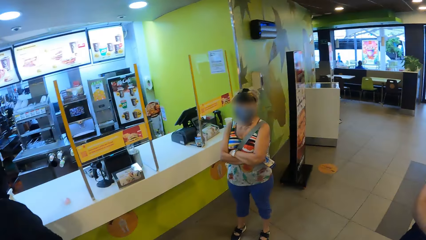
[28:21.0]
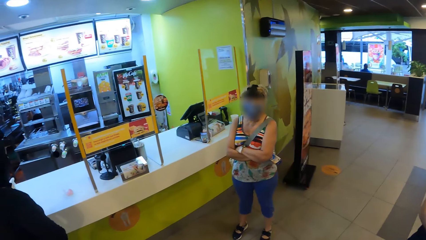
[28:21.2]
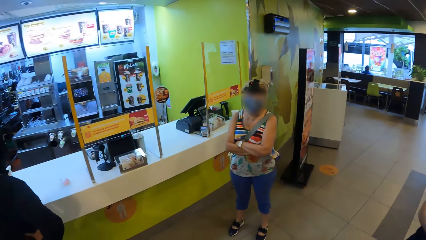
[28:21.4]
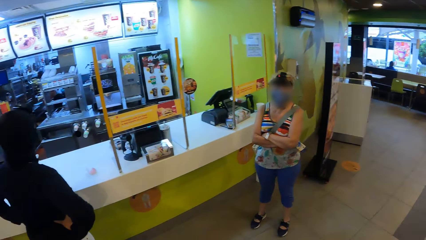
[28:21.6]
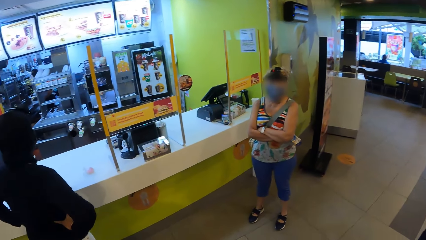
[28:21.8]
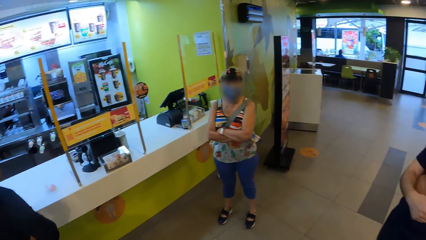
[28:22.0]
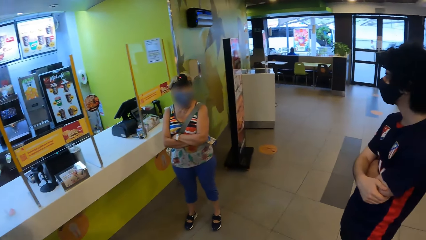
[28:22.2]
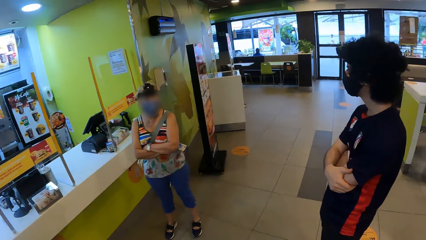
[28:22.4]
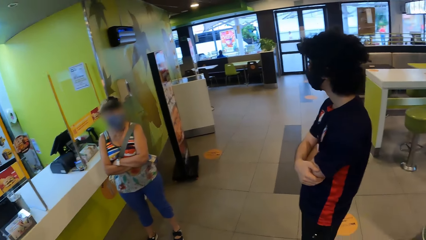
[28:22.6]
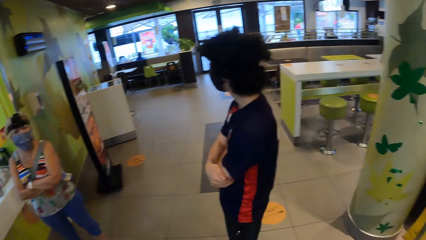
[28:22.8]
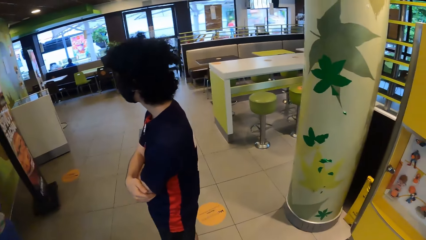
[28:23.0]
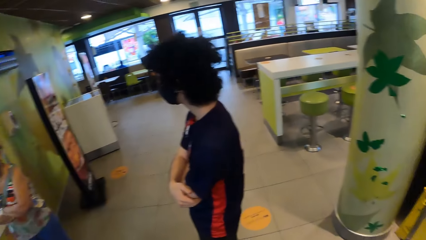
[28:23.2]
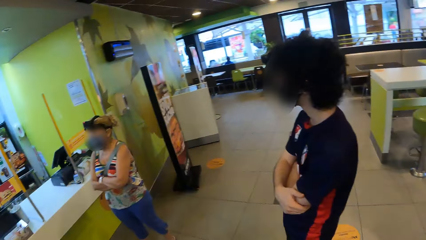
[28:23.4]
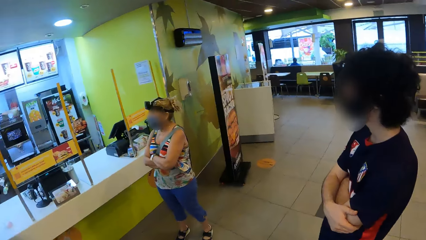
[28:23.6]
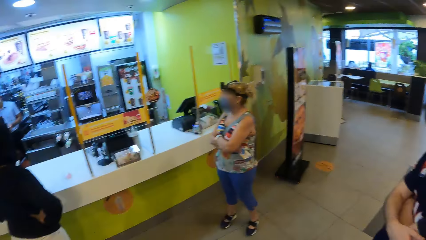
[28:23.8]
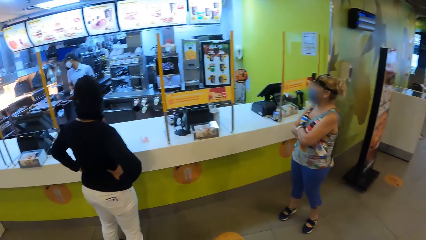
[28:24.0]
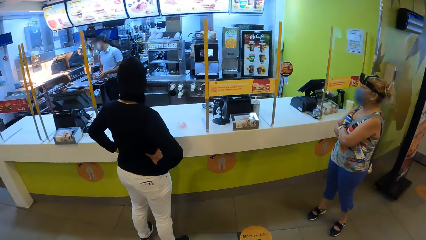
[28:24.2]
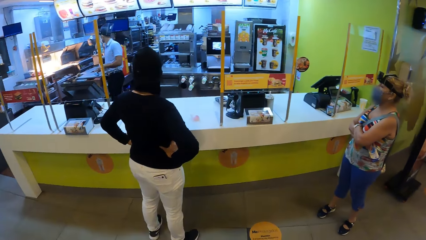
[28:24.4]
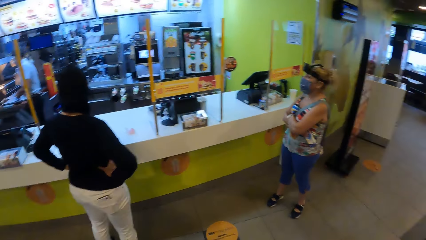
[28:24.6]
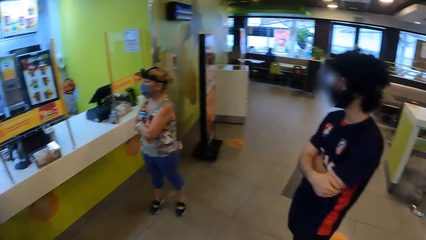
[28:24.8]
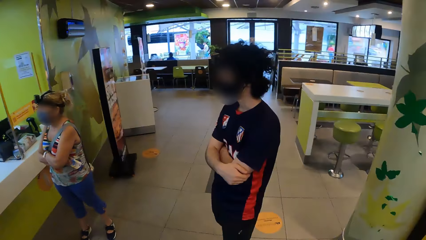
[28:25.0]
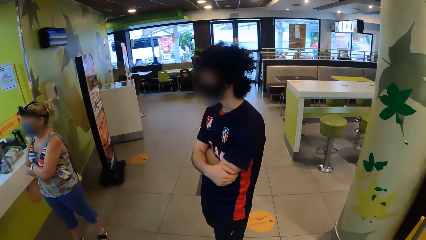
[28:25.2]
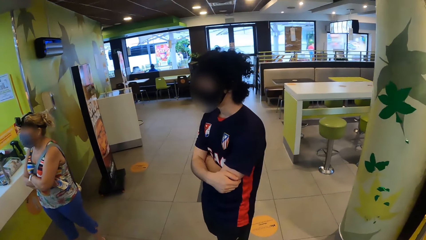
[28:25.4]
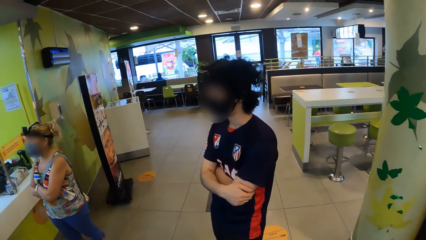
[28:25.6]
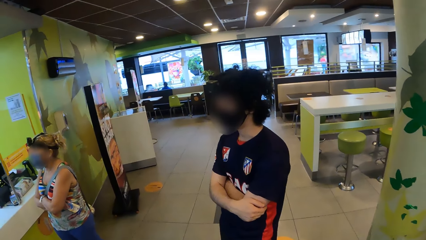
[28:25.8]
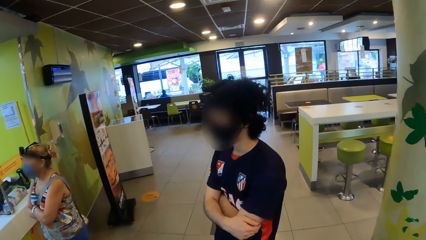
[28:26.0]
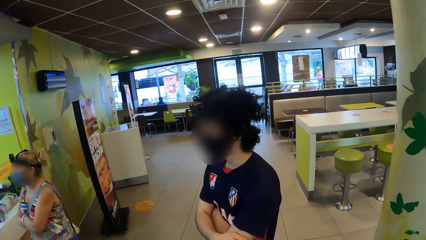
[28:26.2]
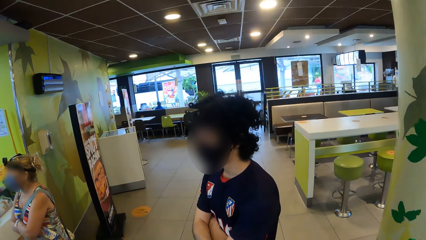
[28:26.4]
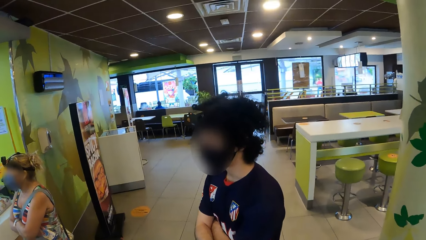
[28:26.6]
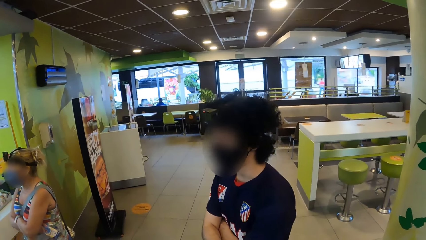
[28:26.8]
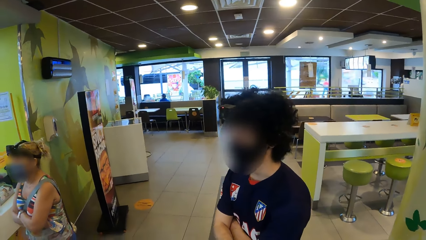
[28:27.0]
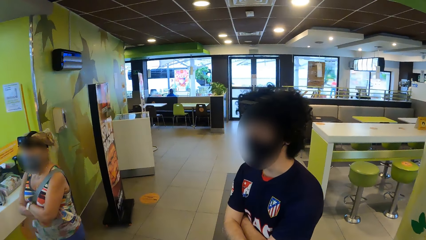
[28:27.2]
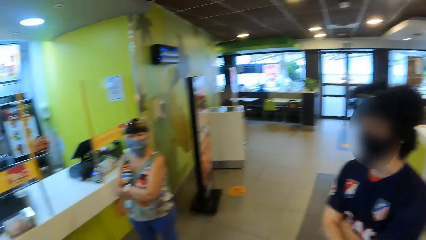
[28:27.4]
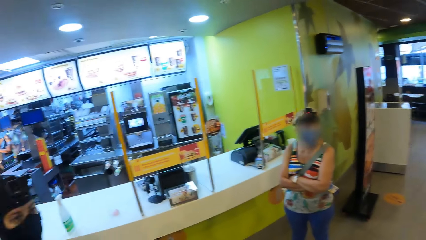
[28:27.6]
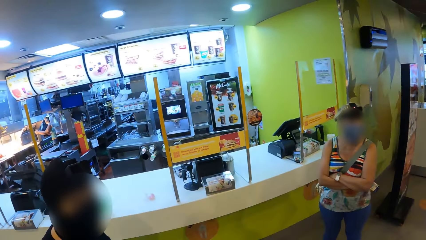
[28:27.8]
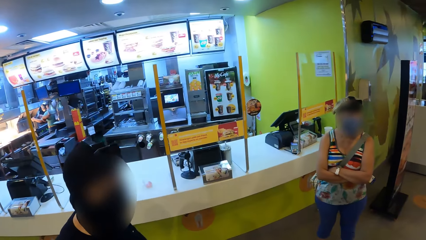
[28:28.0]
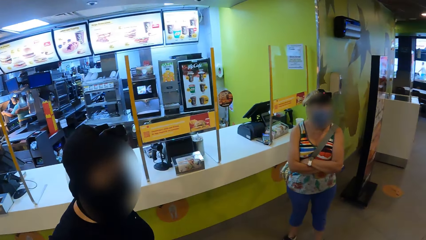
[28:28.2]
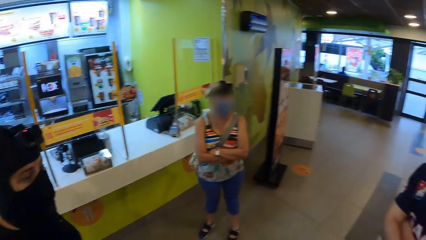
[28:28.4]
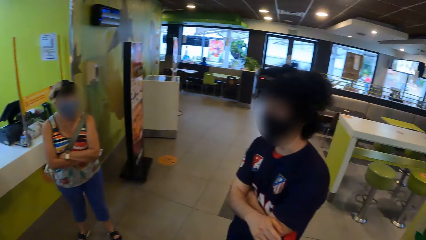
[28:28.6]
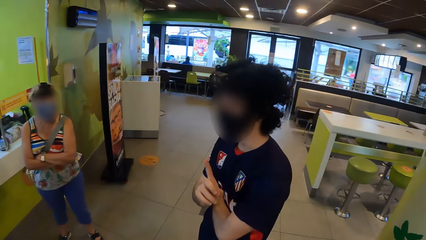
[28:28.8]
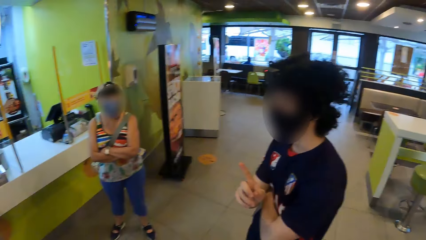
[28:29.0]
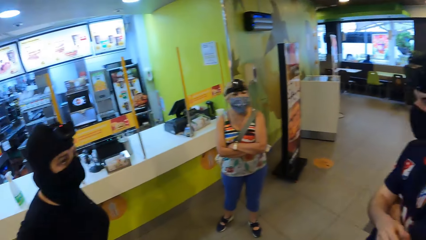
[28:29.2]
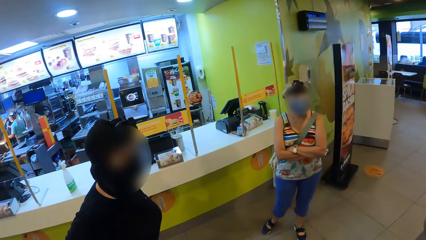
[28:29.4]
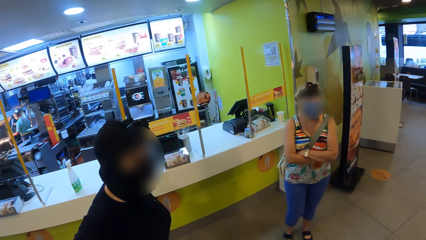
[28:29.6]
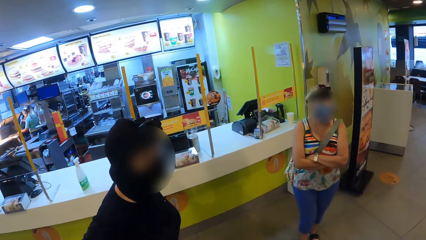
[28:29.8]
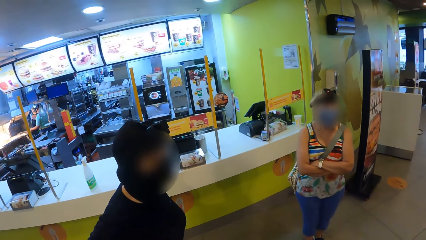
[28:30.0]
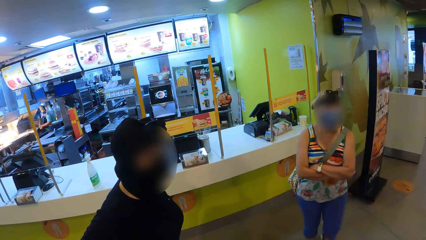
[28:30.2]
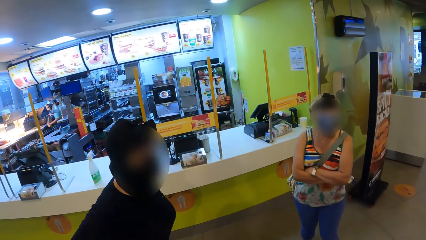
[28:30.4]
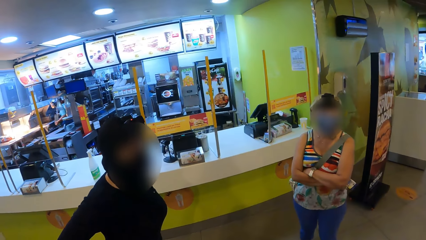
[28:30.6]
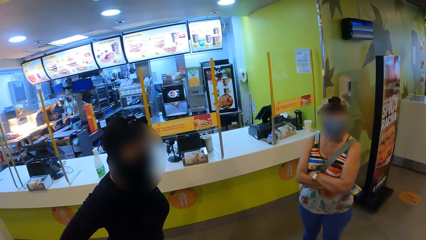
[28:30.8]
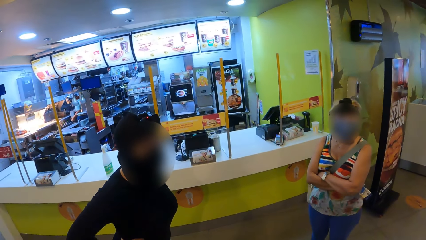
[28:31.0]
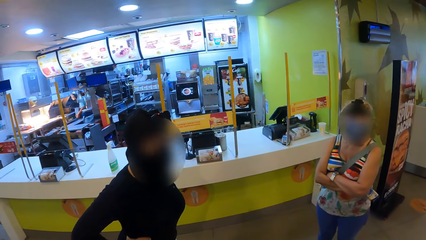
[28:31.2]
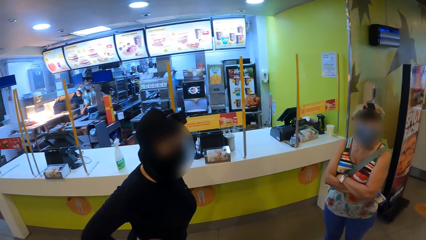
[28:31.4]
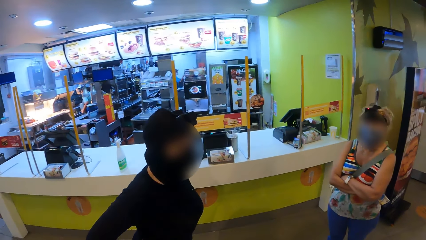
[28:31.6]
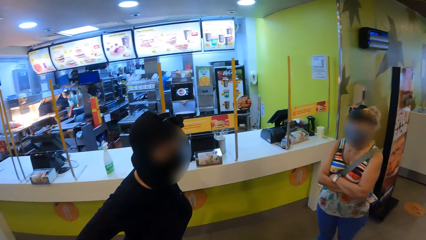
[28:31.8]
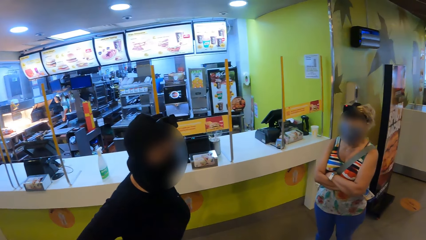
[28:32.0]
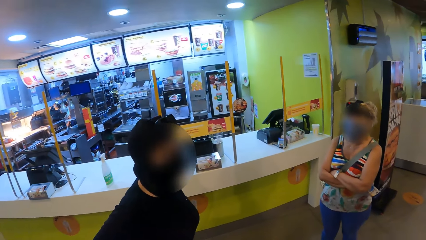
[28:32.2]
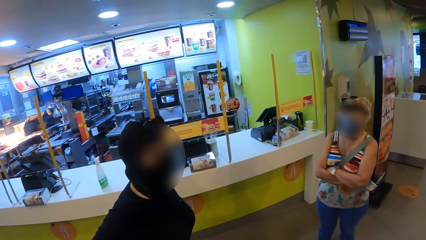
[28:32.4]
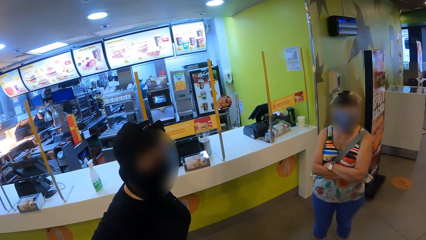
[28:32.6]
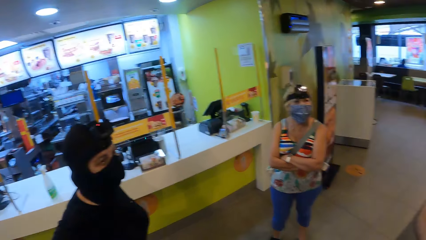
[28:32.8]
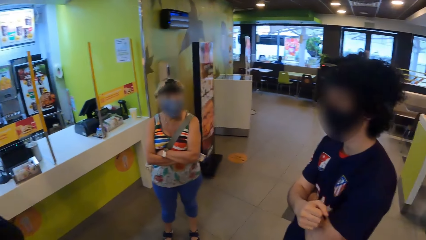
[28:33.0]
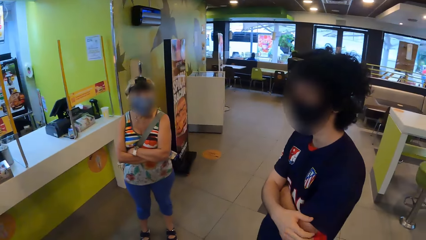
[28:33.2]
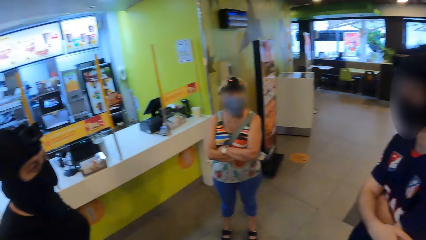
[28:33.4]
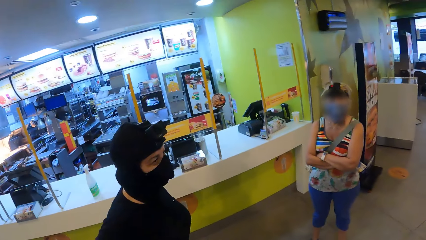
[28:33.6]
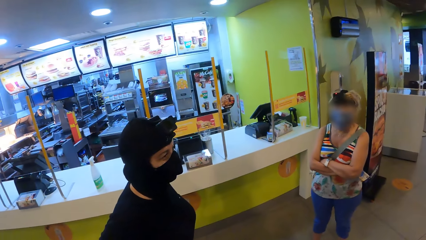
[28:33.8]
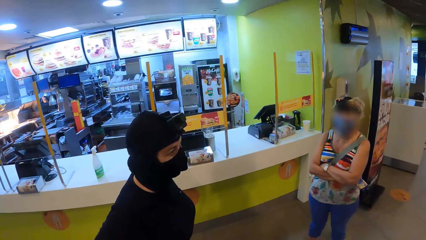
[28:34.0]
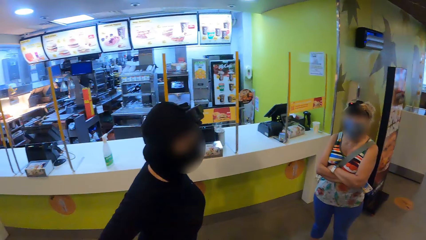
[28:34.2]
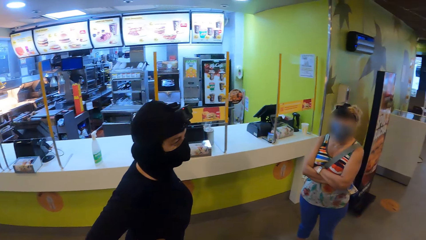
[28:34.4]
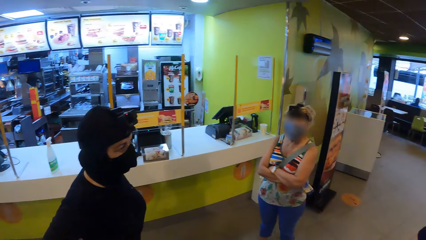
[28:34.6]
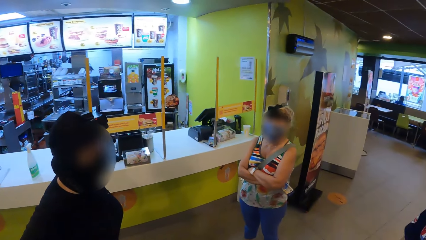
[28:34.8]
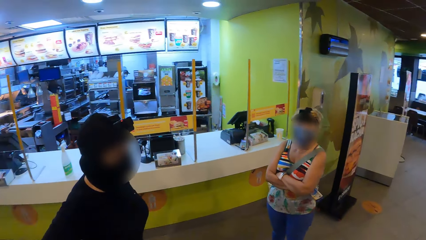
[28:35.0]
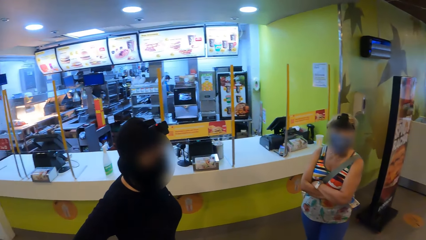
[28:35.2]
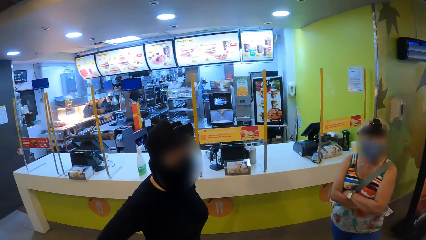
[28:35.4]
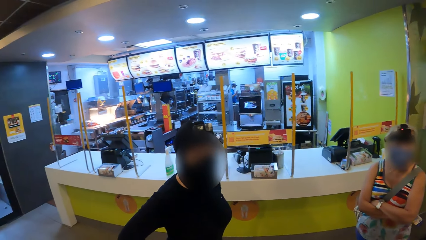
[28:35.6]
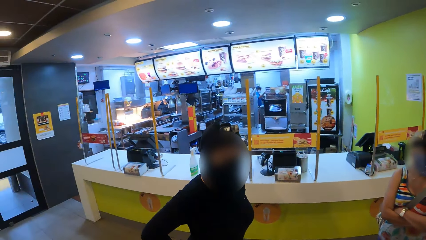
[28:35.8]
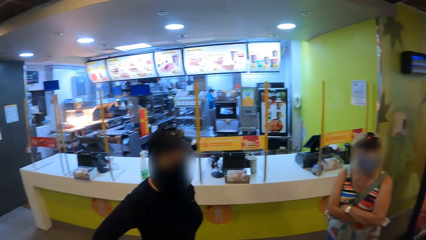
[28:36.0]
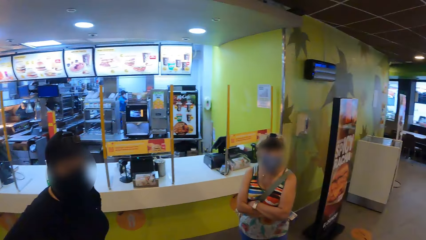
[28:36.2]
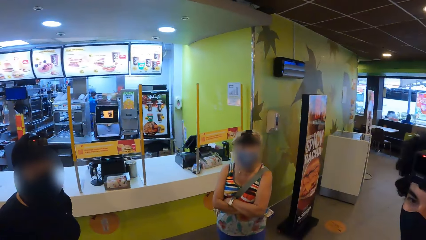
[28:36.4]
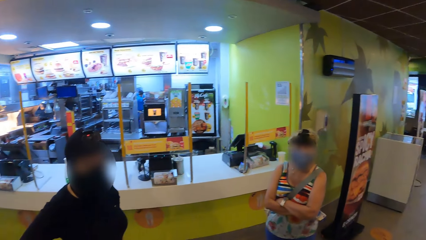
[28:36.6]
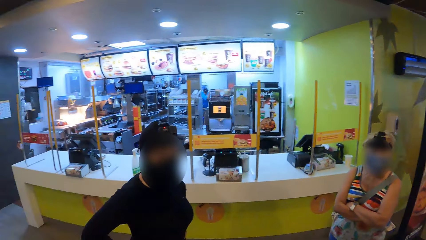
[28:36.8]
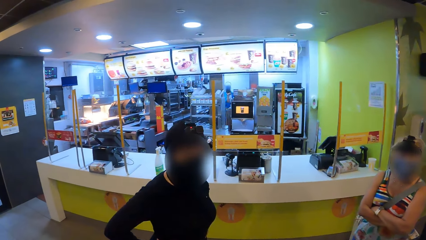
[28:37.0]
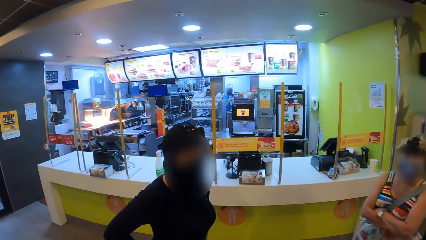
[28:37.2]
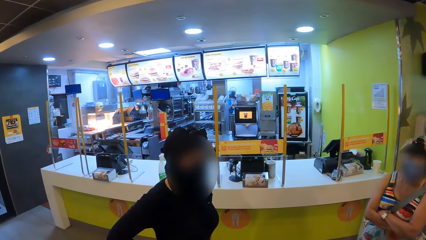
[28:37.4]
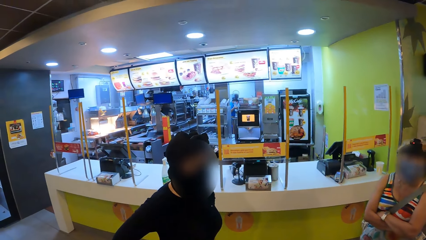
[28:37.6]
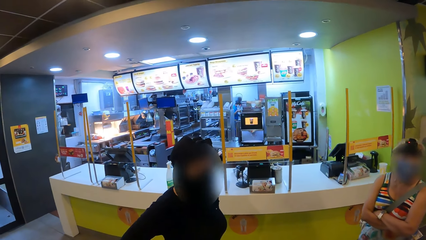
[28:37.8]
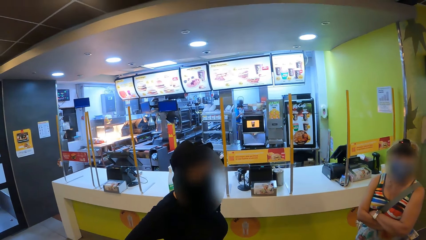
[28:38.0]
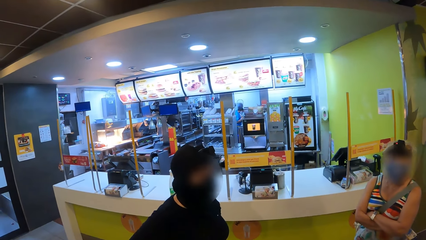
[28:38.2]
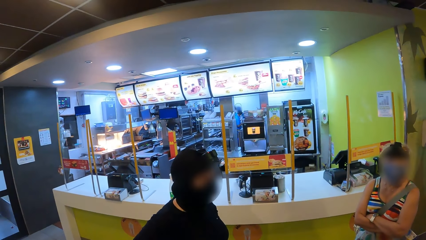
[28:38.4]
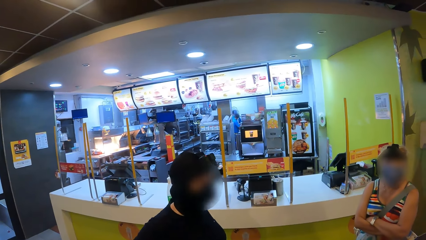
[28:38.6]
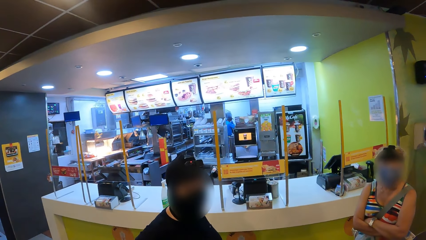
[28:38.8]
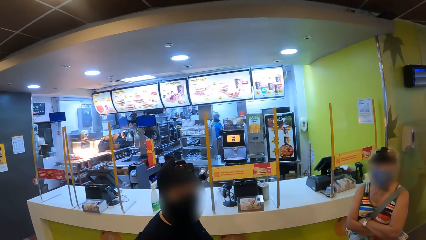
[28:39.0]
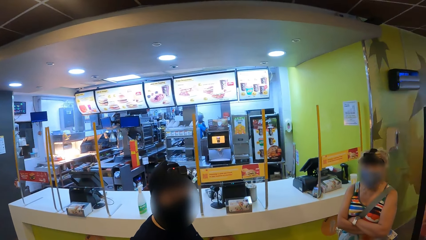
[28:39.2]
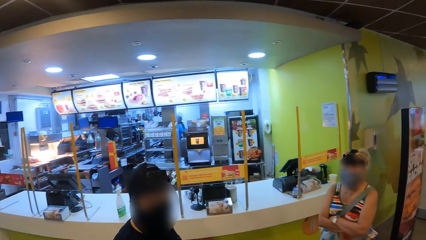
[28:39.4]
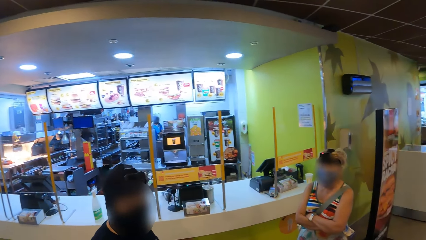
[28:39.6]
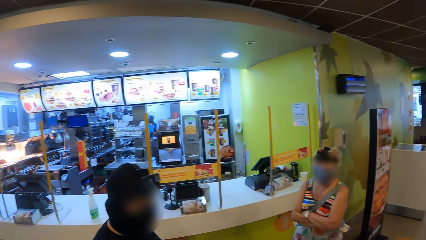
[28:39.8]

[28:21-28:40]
A man talks to the camera wearer. A woman walks around. Another man does a hand gesture. The woman interacts with the friends. The woman talks to the first man.
